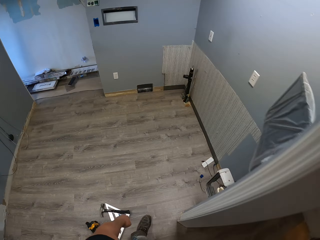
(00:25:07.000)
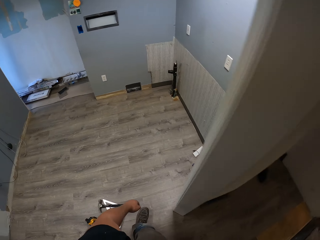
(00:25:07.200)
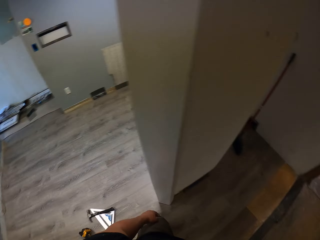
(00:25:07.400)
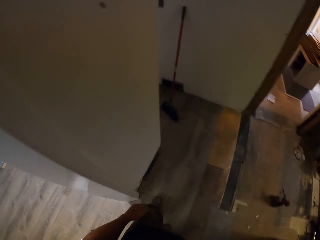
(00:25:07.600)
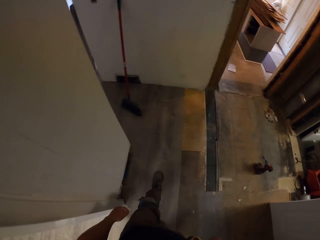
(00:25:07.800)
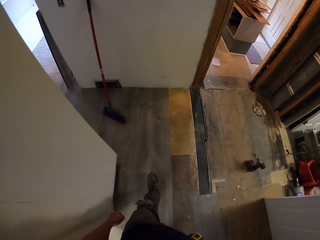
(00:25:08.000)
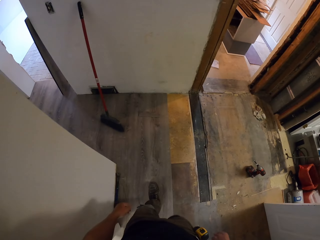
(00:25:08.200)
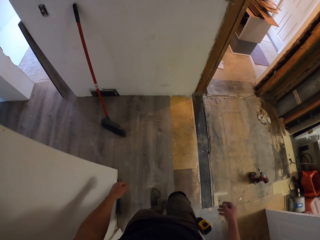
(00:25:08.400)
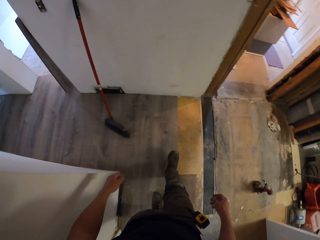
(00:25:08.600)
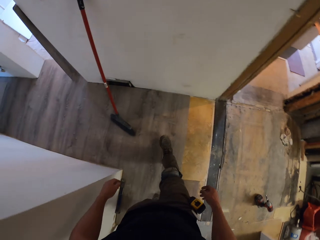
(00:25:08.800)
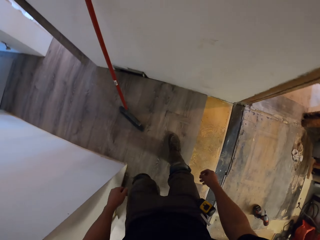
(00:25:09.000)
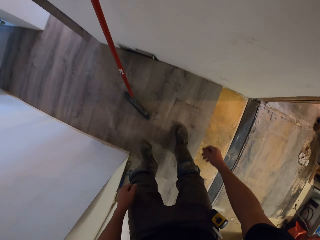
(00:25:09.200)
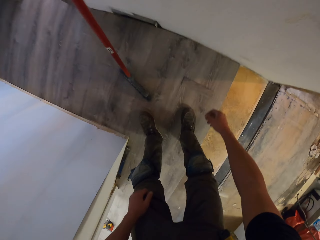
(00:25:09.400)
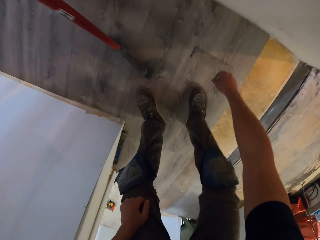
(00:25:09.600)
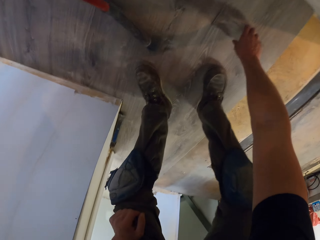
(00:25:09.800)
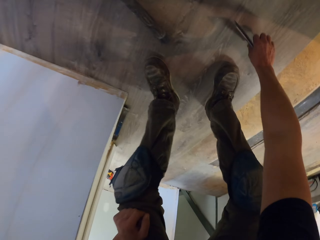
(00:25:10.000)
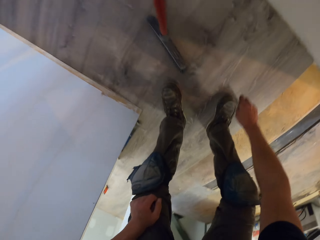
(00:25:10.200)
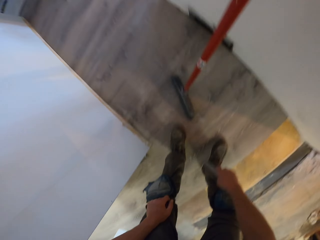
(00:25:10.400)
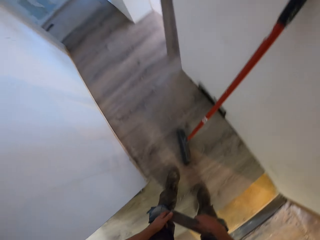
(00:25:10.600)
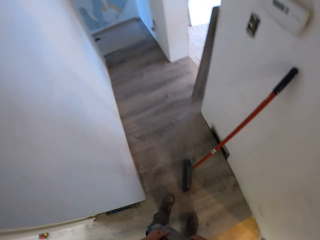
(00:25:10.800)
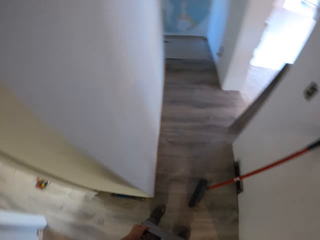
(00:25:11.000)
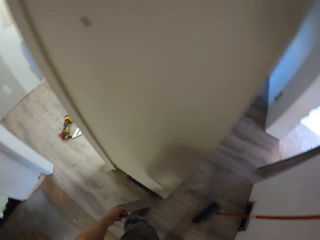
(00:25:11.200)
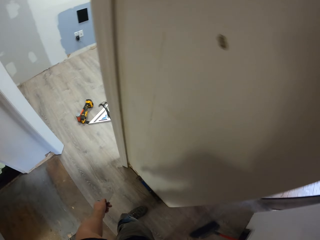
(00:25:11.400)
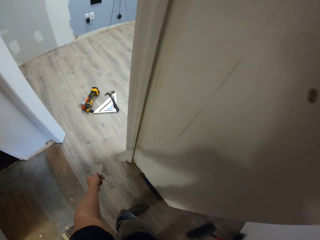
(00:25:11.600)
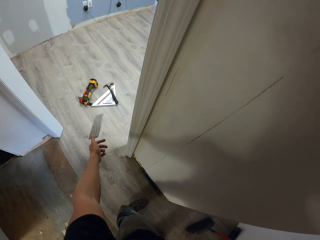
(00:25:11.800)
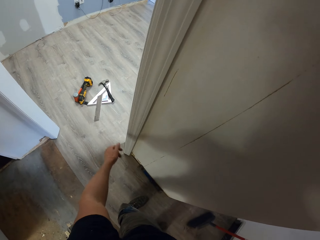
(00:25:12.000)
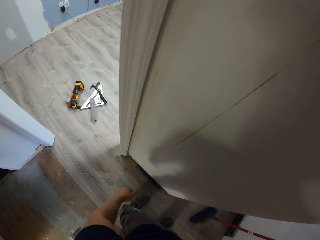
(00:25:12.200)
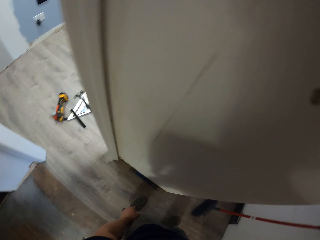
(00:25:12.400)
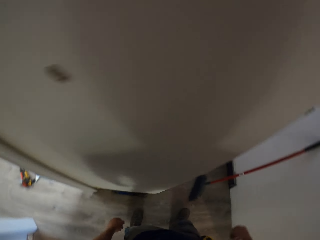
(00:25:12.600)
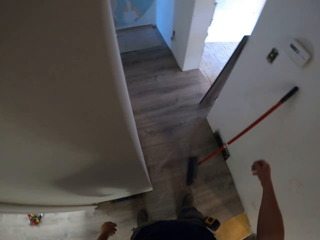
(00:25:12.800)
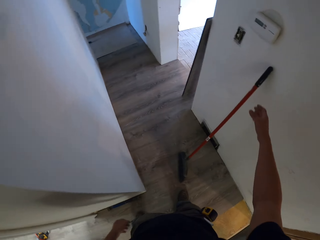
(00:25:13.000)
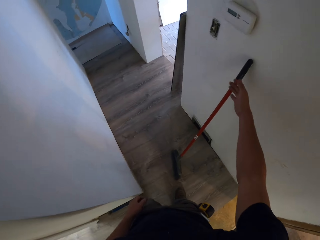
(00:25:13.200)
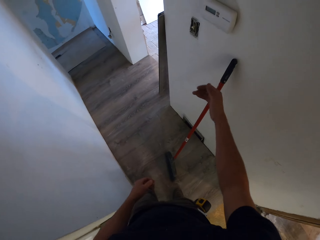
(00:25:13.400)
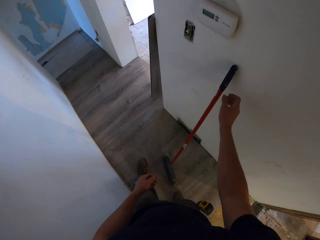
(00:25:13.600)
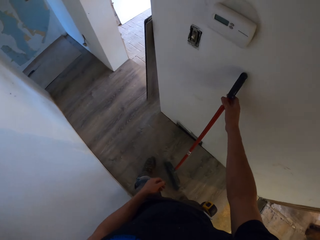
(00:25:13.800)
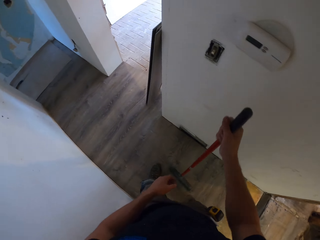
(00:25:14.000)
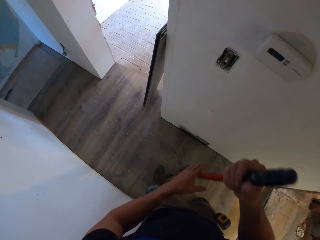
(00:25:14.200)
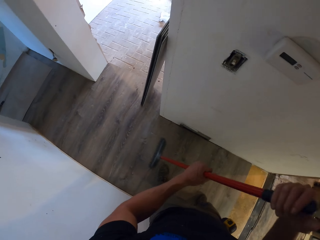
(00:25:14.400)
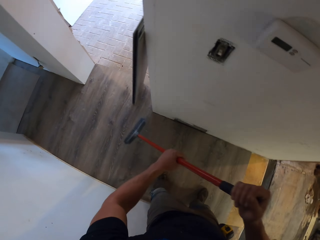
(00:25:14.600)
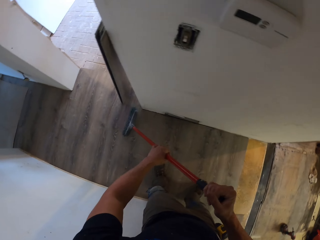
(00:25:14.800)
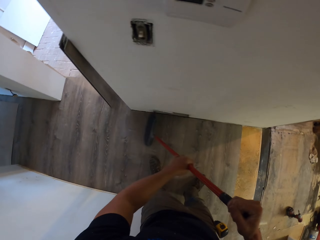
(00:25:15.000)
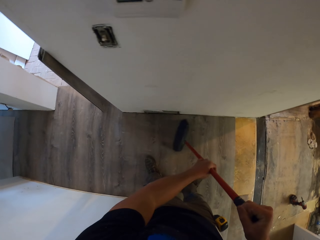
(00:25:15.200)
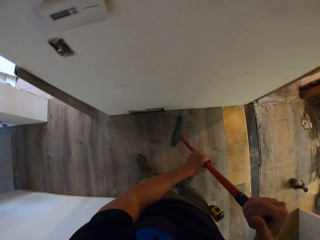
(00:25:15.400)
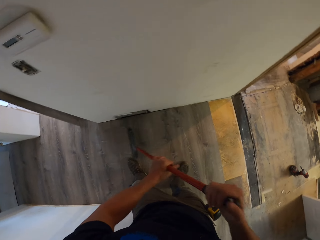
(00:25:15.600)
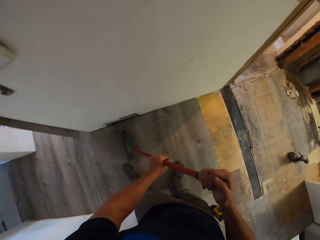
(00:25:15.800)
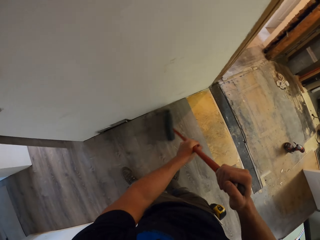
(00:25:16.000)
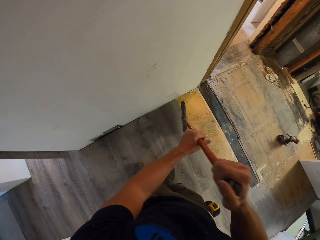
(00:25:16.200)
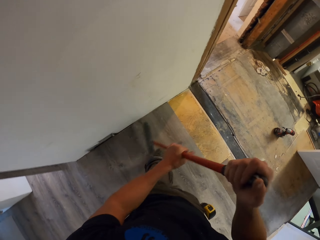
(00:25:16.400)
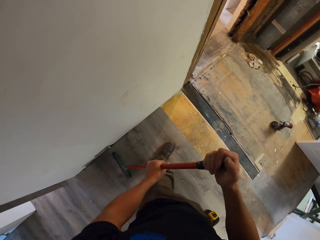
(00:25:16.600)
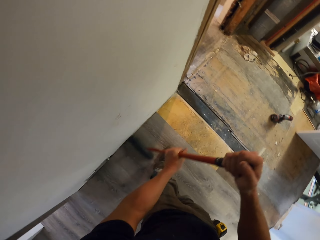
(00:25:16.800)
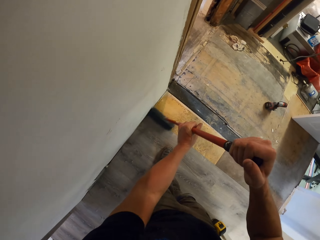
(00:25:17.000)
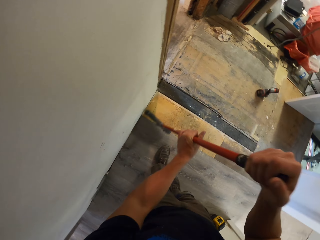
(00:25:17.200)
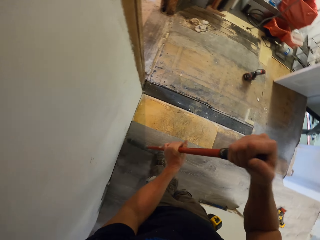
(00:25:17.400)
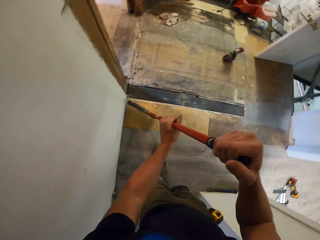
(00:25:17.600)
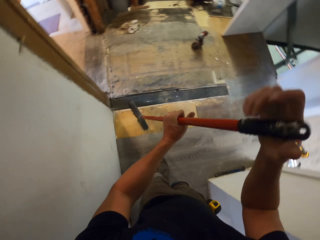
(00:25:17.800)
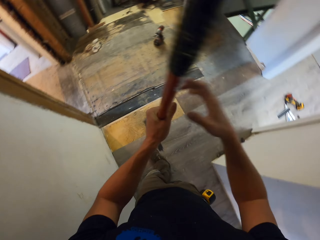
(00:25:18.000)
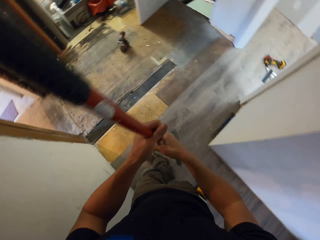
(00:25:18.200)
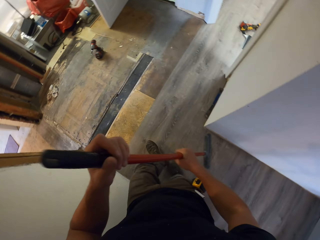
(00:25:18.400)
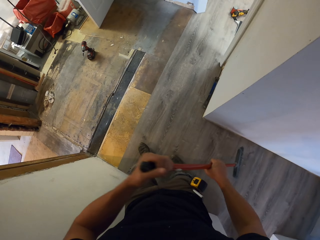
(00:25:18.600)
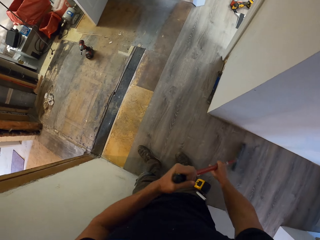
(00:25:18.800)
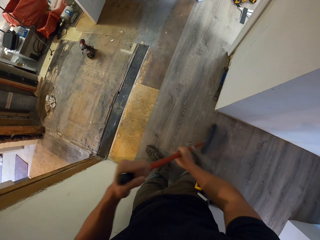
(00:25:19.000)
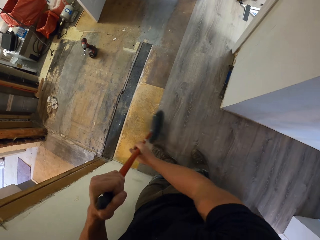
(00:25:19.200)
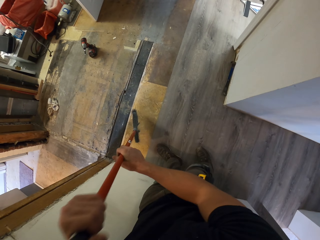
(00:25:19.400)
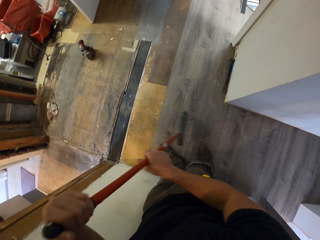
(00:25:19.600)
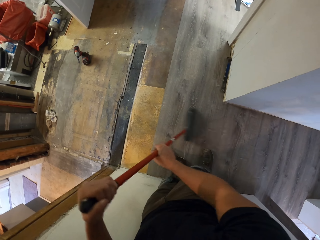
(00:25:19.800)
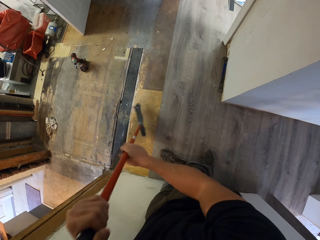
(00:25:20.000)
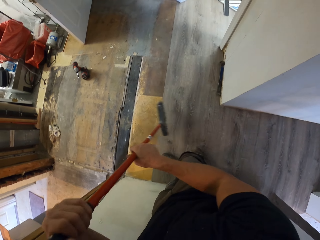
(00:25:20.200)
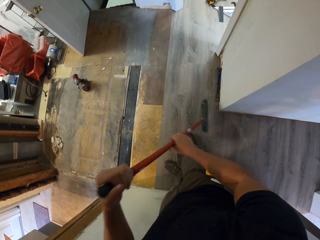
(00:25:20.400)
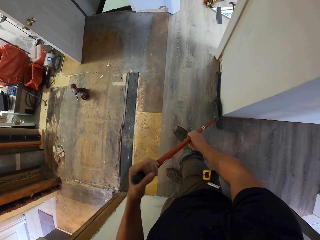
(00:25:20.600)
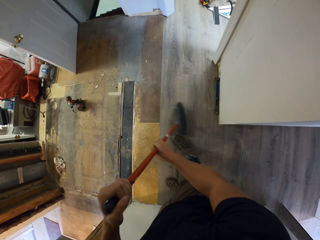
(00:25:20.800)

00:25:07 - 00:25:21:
The camera wearer walks in the house. They pick up a piece of tile with the right hand. They move the tile to the right hand. They throw the tile on the floor. They pick up the broom with the right hand. They hold the broom with the right hand. They sweep the floor using the broom.

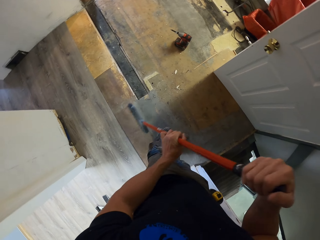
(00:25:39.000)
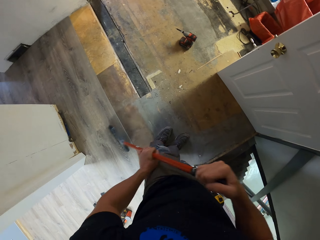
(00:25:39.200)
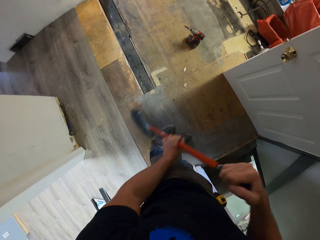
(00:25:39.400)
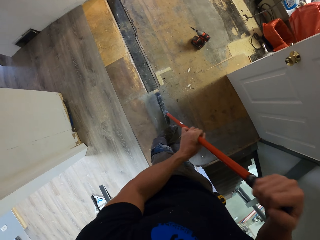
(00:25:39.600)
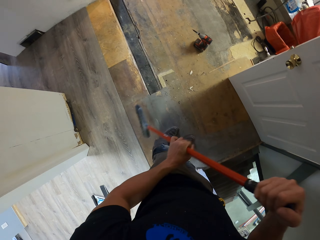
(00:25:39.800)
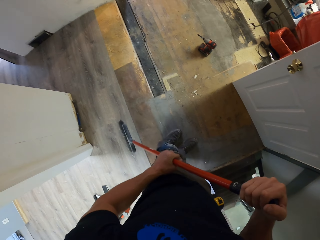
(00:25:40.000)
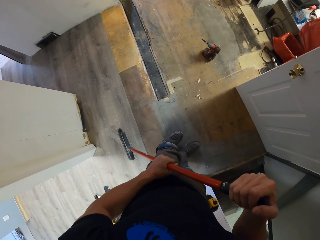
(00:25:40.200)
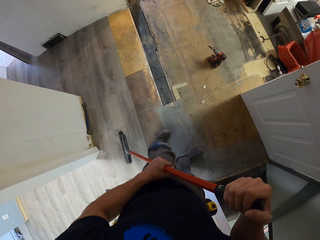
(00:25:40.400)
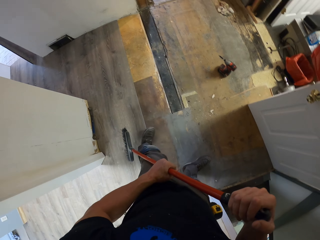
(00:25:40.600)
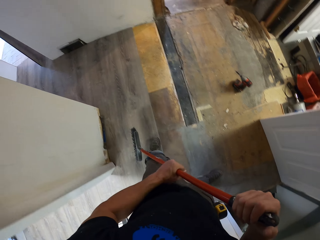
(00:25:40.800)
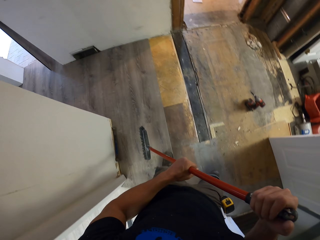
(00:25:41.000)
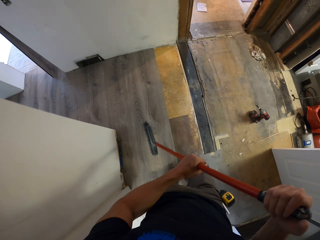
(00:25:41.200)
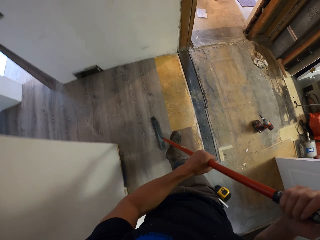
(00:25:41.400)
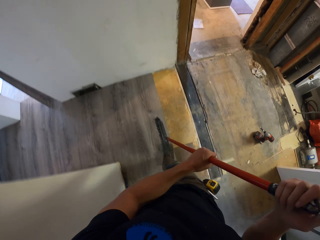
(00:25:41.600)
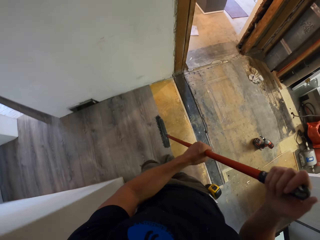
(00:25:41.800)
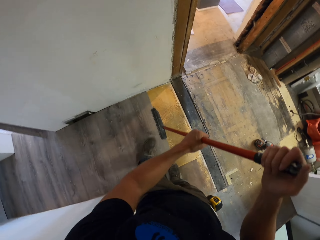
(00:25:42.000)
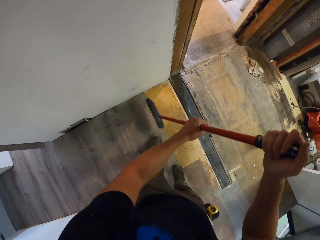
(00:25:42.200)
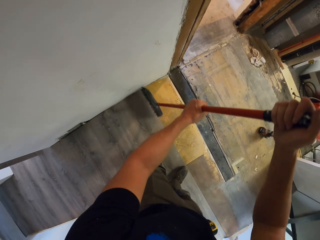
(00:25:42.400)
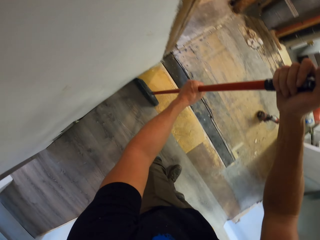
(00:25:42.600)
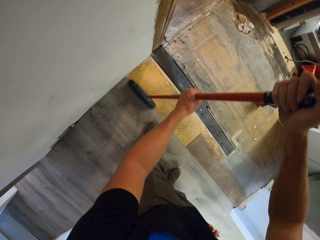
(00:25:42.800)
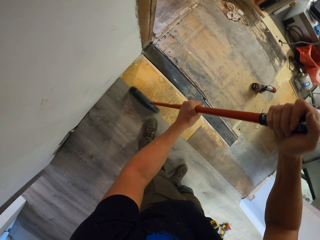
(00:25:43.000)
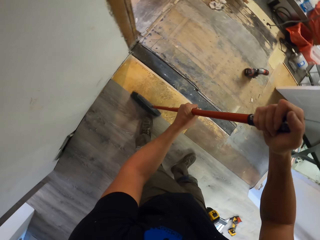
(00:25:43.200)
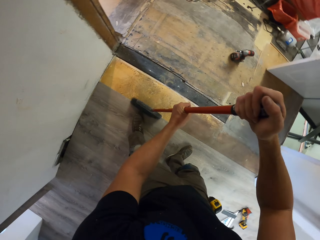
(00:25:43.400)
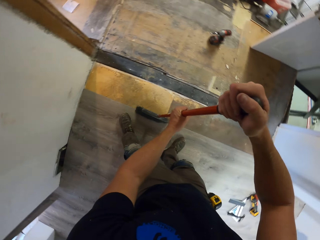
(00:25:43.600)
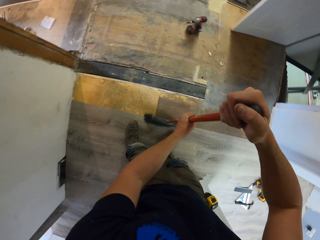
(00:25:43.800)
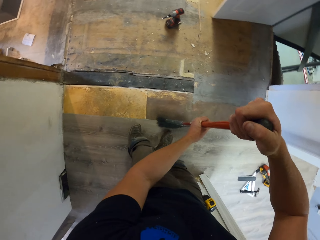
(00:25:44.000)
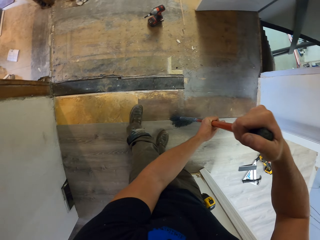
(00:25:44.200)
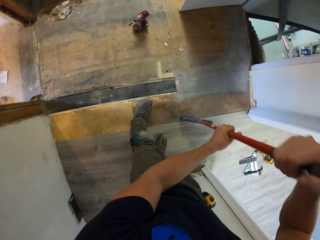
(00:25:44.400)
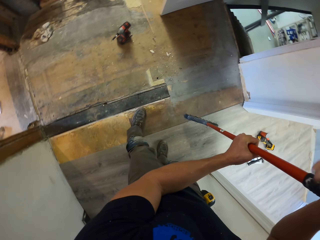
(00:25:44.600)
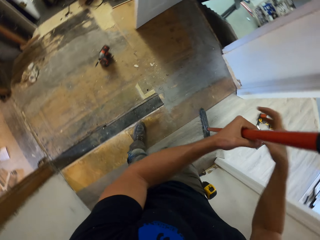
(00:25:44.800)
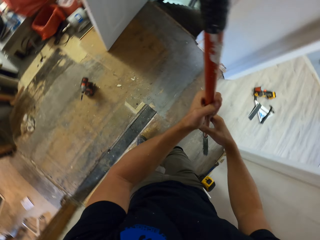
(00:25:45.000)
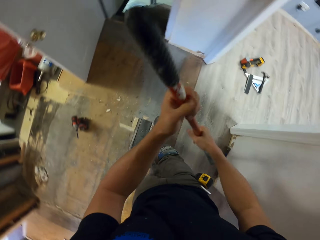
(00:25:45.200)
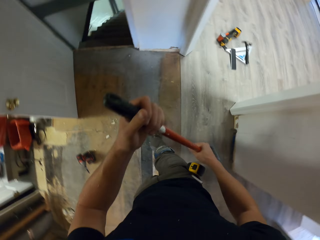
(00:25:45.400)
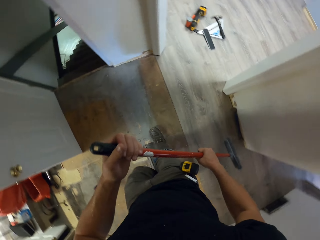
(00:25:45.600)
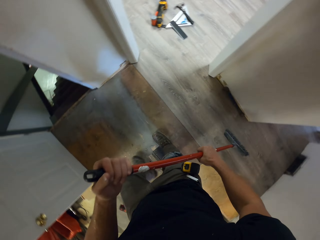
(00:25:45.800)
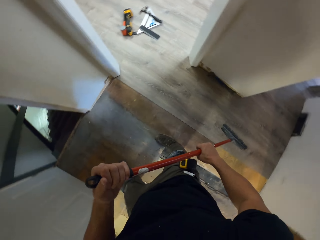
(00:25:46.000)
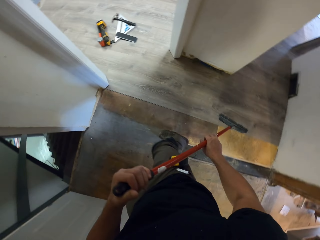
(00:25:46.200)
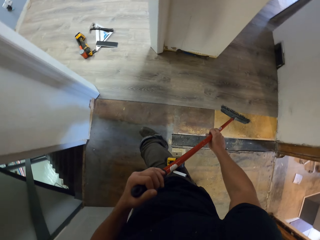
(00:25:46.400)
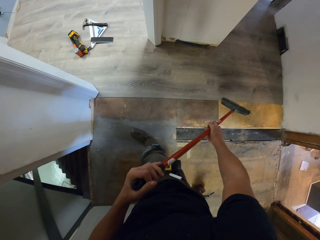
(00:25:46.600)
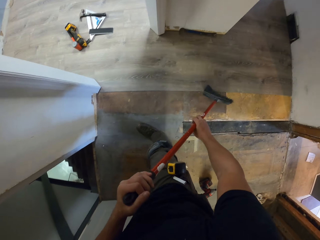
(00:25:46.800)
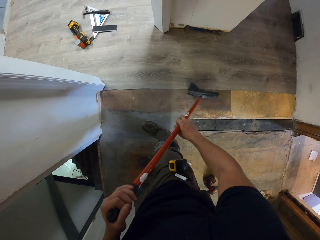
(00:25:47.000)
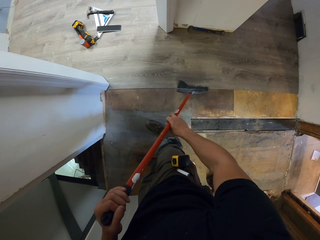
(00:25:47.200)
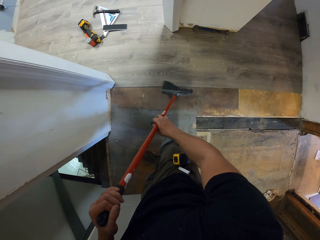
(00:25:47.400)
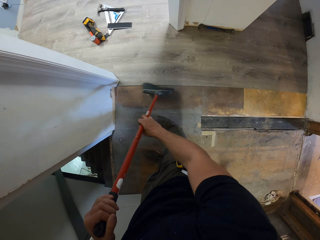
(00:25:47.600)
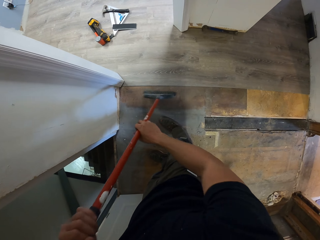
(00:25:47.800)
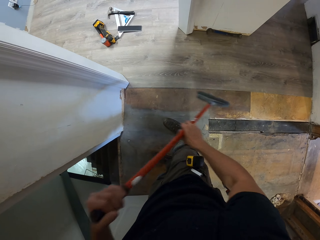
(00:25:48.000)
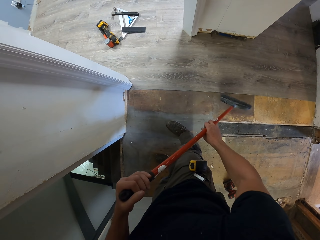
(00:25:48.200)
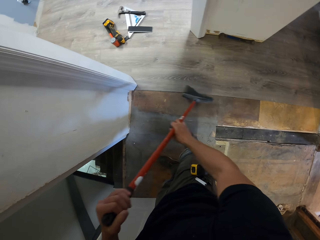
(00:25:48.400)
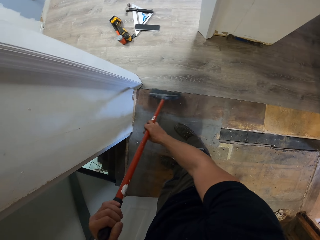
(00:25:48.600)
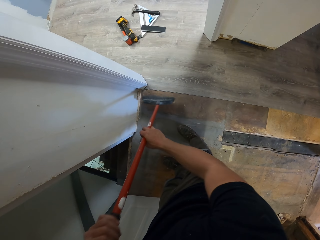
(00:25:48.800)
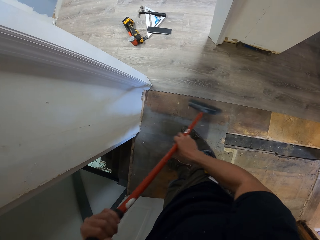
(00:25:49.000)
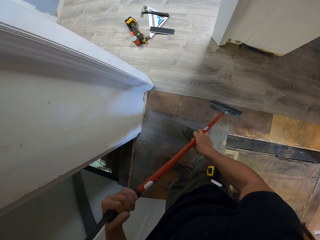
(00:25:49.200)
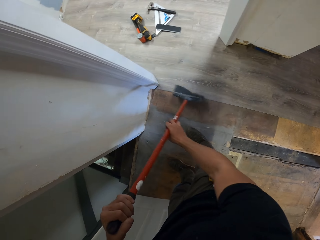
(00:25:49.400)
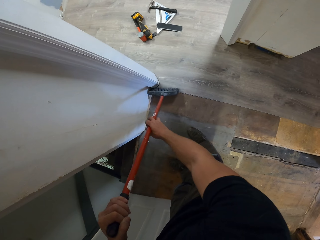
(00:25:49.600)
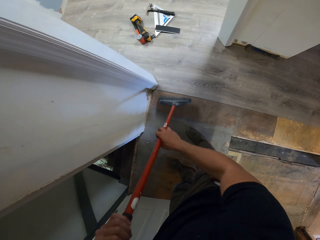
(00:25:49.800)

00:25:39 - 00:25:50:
The camera wearer walks in the house. They sweep the floor using a broom.
